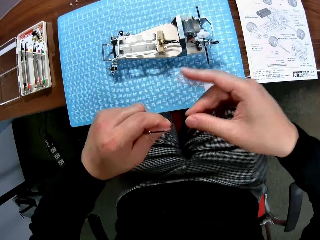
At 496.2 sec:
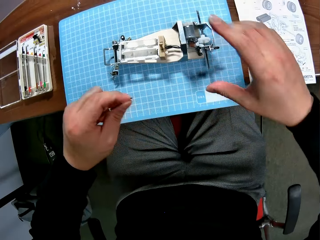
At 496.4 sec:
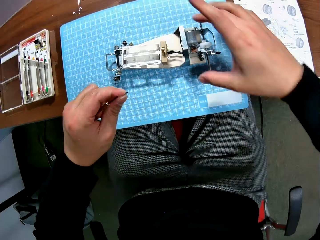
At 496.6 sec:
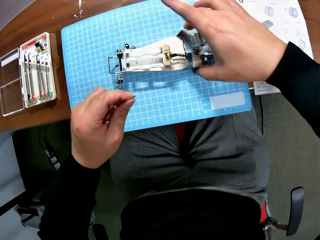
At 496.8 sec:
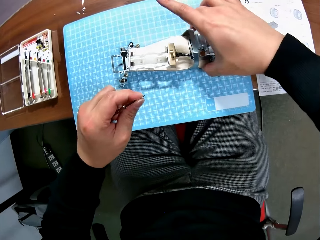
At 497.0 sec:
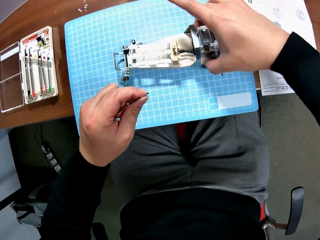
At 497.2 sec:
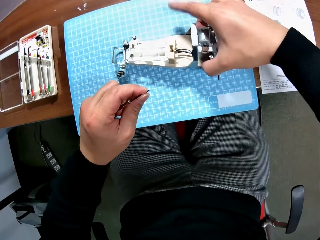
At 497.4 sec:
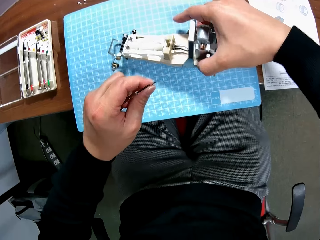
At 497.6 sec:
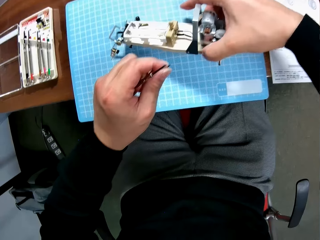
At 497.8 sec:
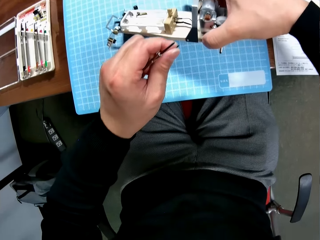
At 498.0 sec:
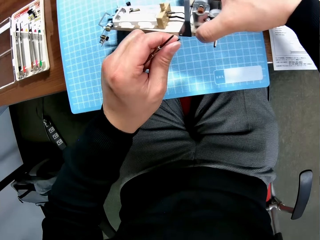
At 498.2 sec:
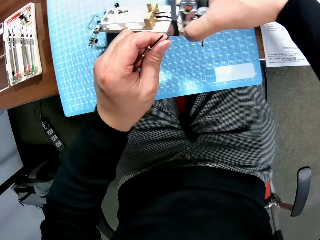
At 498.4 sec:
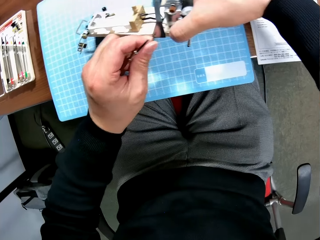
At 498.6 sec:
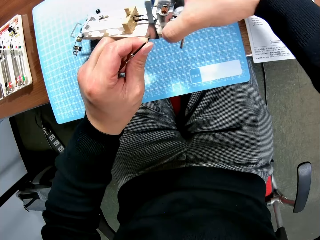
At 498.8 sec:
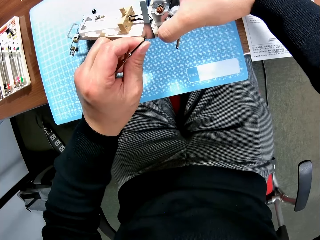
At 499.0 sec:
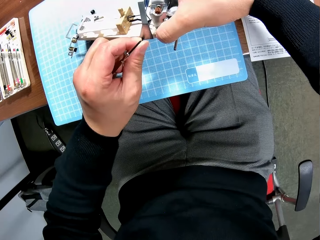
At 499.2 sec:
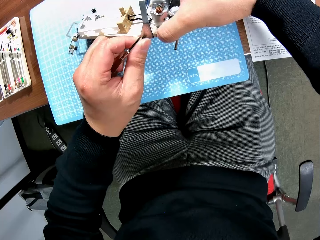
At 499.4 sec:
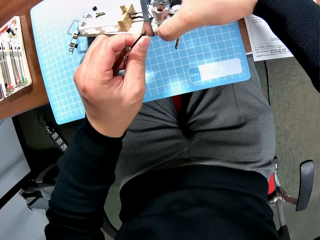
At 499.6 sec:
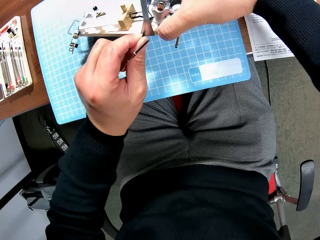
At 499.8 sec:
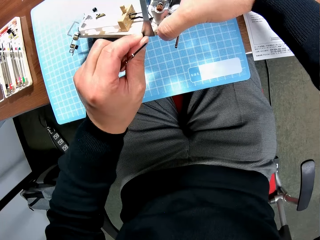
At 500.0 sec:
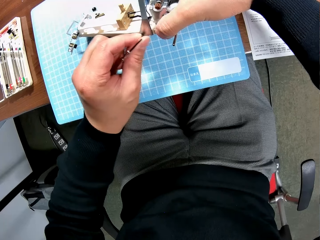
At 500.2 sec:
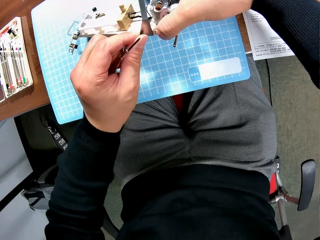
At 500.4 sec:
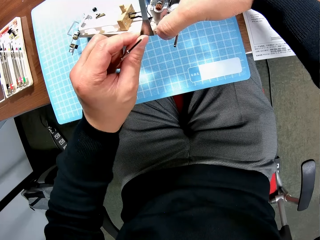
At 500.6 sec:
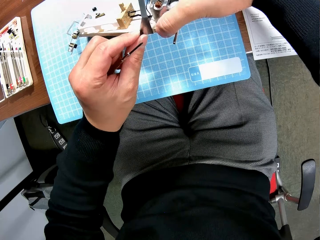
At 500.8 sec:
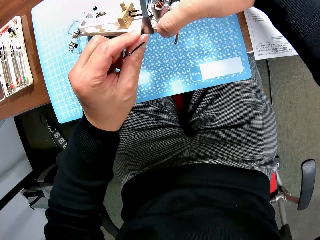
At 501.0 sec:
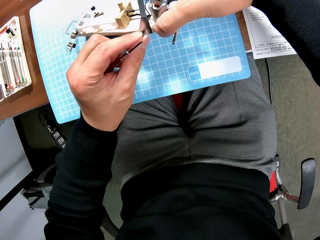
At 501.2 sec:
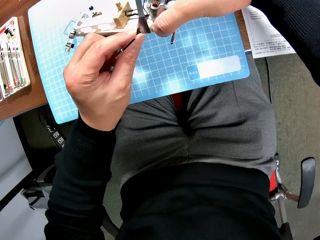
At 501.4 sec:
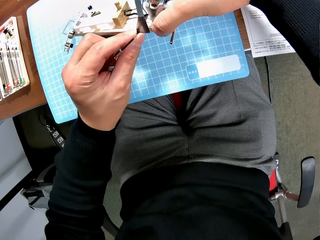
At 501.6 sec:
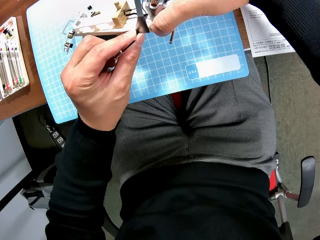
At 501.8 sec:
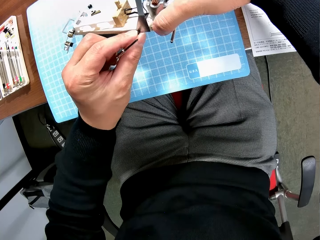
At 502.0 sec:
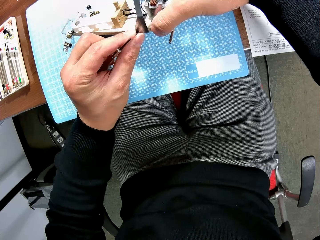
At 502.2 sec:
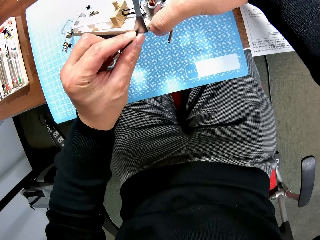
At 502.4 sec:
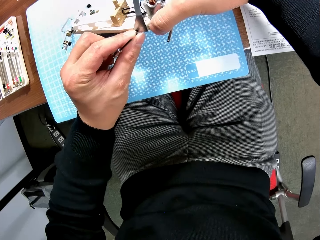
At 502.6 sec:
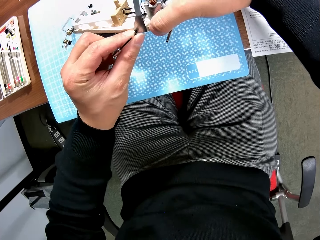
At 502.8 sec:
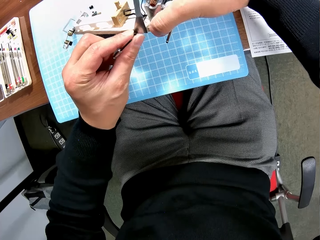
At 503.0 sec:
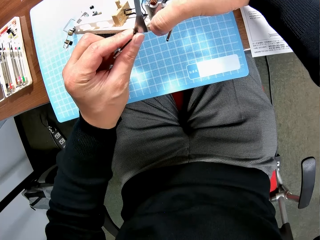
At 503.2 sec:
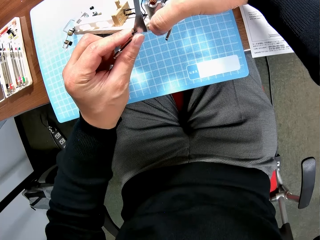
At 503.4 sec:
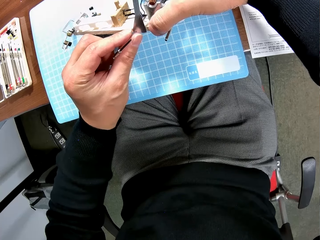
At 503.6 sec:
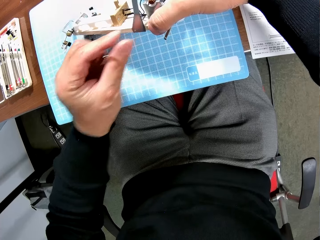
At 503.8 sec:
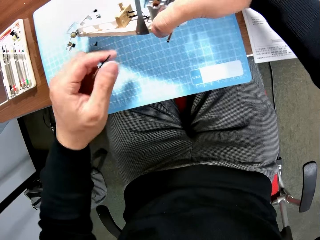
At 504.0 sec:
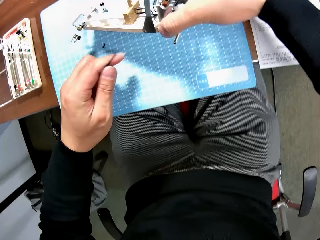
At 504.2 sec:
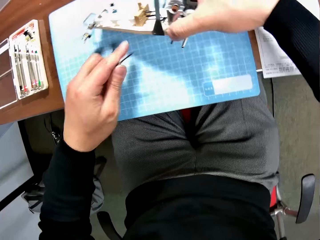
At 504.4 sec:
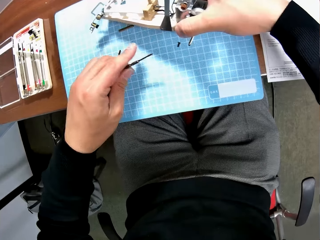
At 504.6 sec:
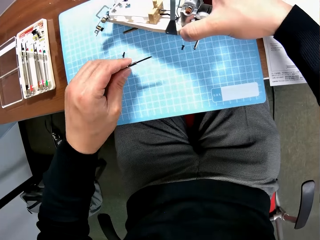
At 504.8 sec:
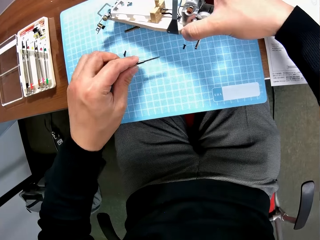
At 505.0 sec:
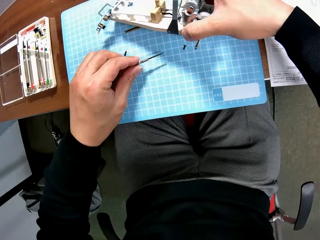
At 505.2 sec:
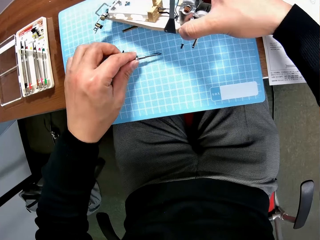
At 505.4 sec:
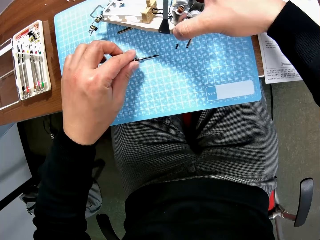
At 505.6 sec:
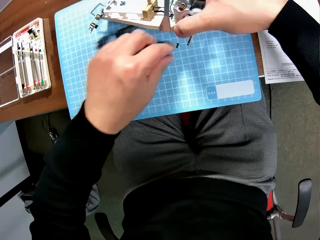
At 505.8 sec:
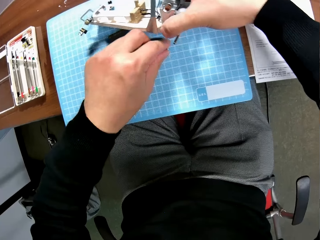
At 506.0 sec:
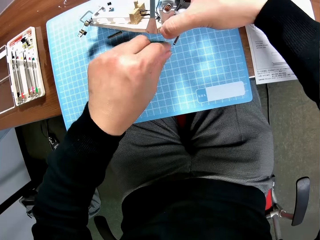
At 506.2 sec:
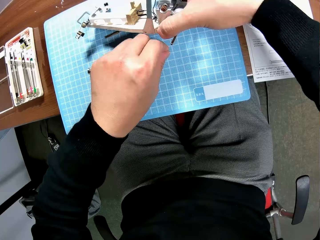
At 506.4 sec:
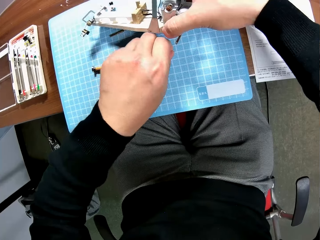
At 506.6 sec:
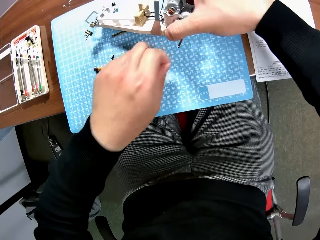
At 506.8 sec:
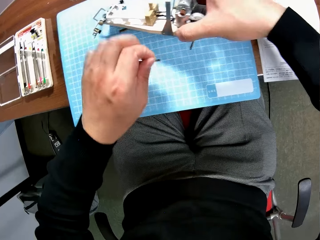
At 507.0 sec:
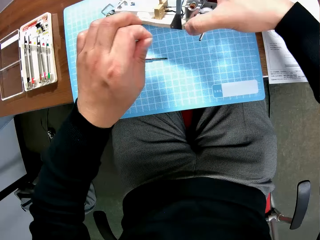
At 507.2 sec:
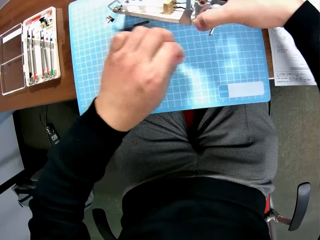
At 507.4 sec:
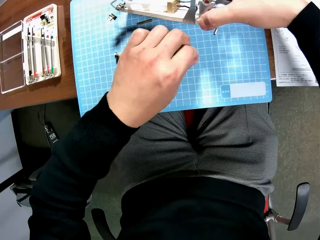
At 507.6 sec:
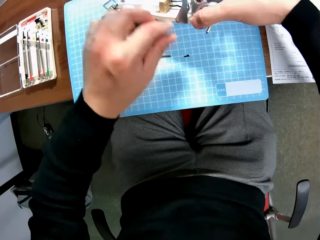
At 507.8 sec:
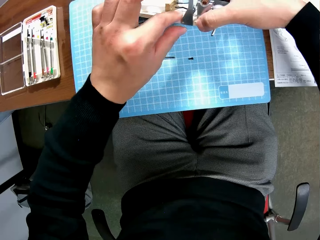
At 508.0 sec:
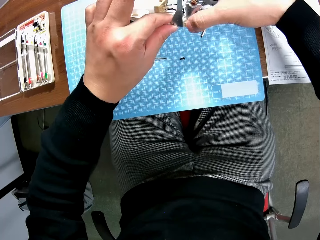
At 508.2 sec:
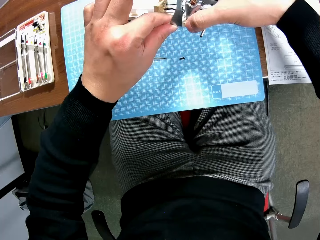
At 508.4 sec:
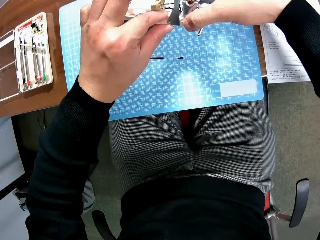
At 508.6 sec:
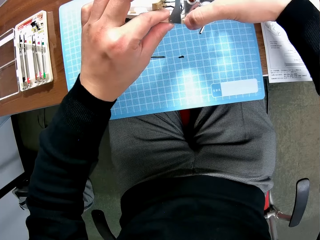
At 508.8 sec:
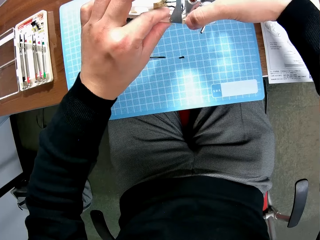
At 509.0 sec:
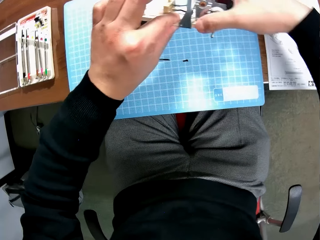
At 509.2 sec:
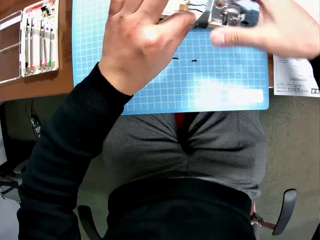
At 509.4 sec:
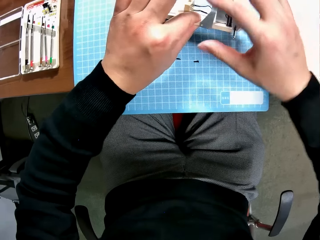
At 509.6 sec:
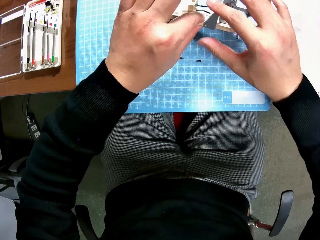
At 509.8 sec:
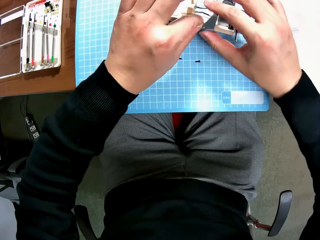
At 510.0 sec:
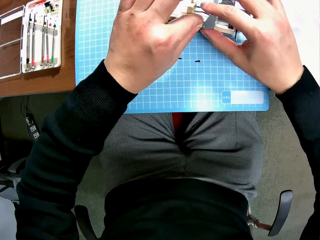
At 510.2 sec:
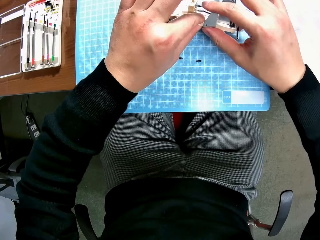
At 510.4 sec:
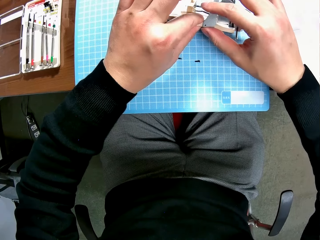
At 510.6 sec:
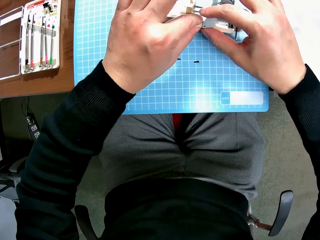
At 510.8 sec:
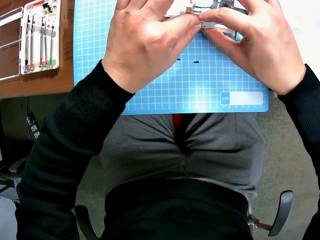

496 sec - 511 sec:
The camera wearer passes the screw to his left hand. He holds the device or toy assembly with his right hand. He puts the screw in the device with his left hand. He puts the second screwdriver on the table. He picks up the screw on the table with his left hand and drops the screw on the table with his left hand. He fixes the spare parts of the assembly. He adjusts the device with his hands.

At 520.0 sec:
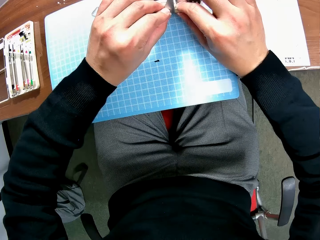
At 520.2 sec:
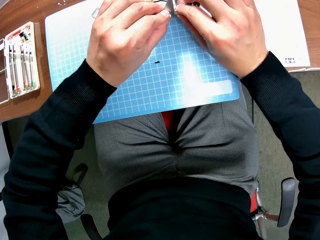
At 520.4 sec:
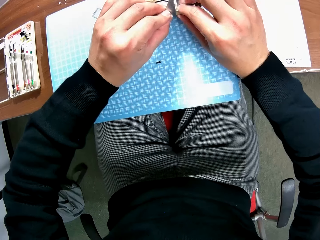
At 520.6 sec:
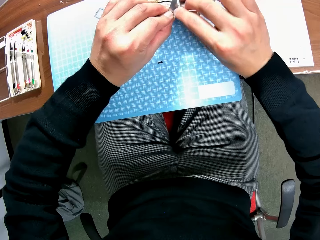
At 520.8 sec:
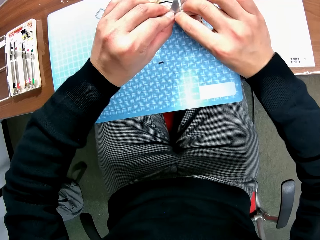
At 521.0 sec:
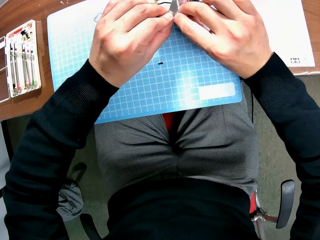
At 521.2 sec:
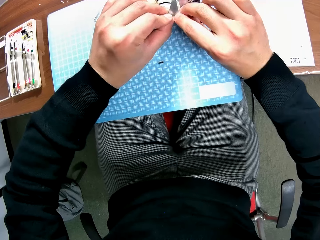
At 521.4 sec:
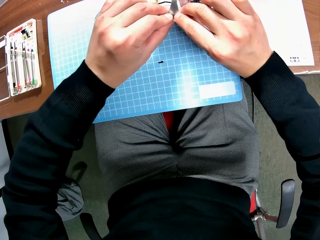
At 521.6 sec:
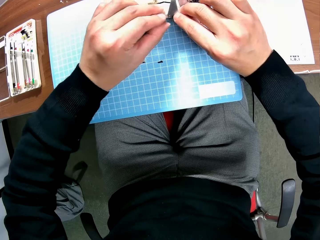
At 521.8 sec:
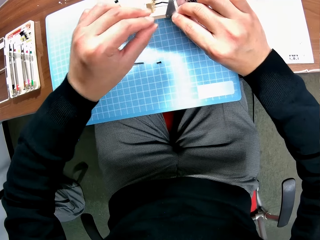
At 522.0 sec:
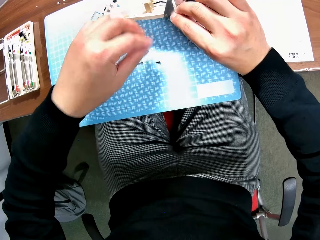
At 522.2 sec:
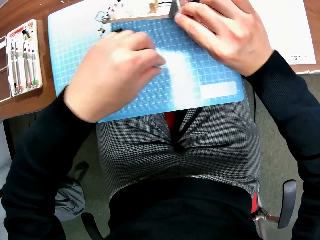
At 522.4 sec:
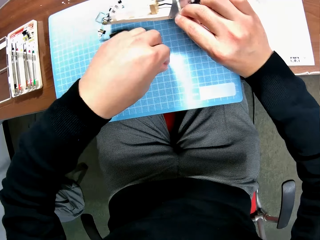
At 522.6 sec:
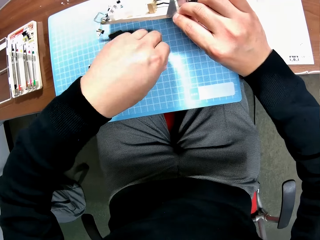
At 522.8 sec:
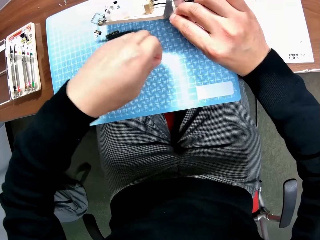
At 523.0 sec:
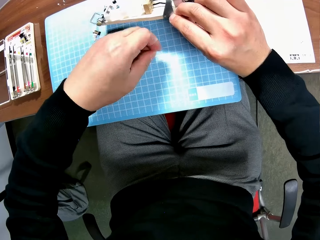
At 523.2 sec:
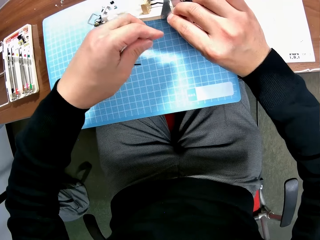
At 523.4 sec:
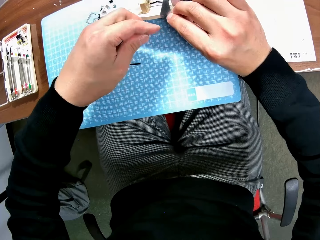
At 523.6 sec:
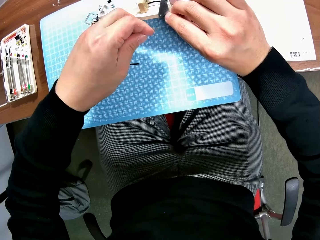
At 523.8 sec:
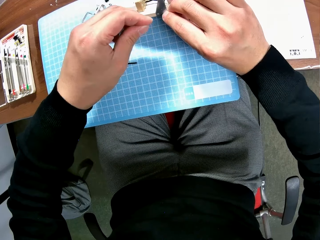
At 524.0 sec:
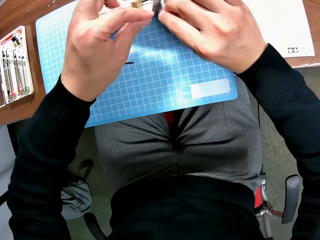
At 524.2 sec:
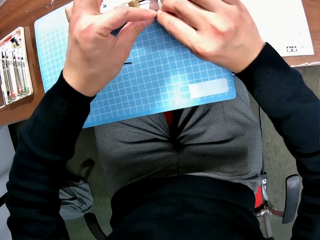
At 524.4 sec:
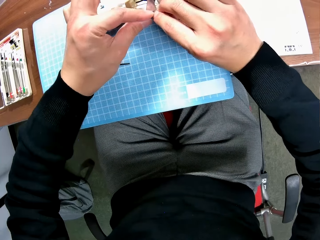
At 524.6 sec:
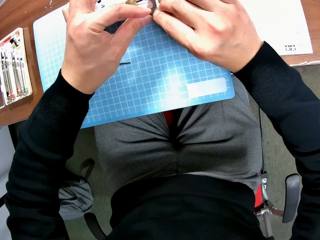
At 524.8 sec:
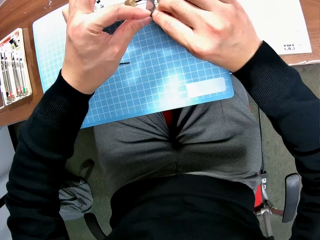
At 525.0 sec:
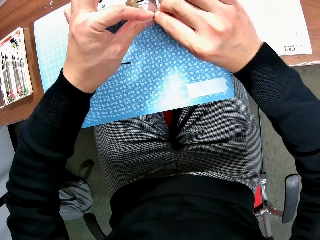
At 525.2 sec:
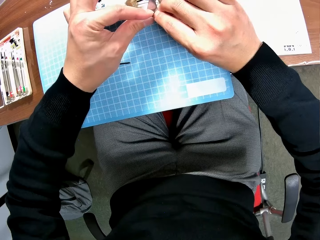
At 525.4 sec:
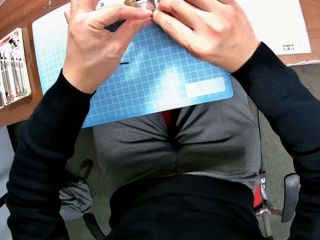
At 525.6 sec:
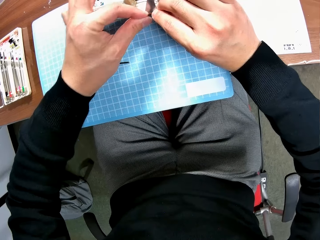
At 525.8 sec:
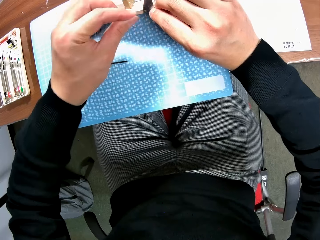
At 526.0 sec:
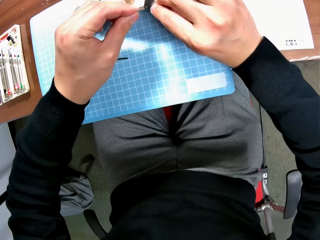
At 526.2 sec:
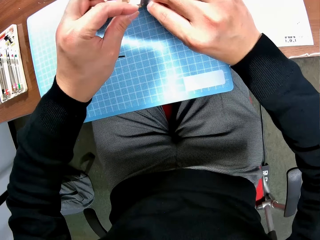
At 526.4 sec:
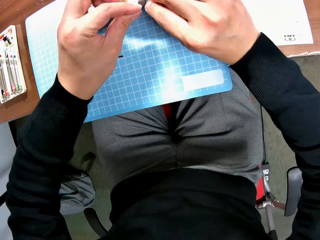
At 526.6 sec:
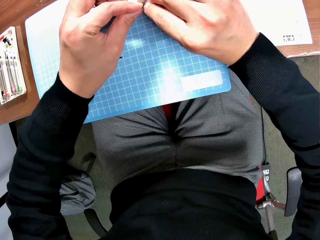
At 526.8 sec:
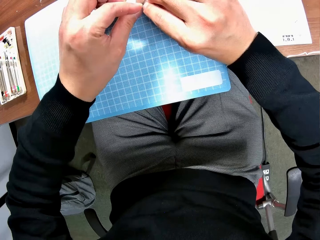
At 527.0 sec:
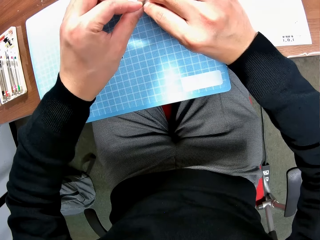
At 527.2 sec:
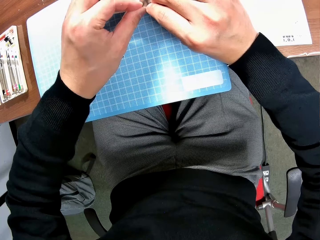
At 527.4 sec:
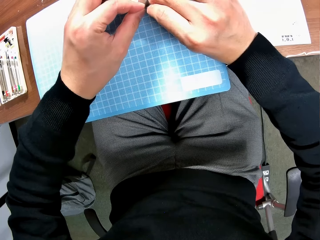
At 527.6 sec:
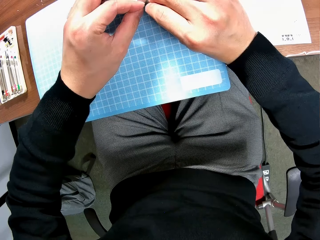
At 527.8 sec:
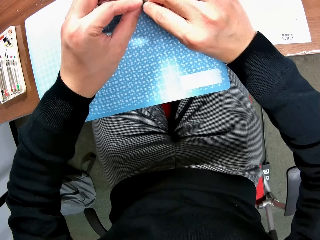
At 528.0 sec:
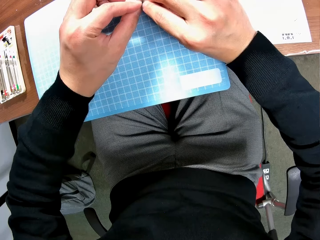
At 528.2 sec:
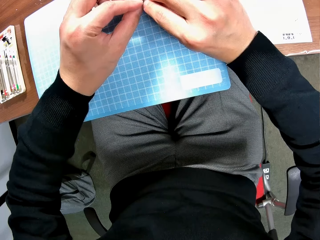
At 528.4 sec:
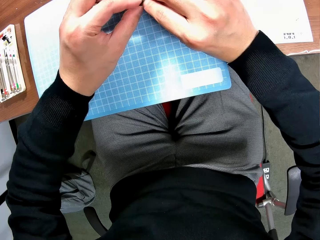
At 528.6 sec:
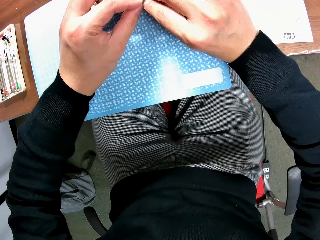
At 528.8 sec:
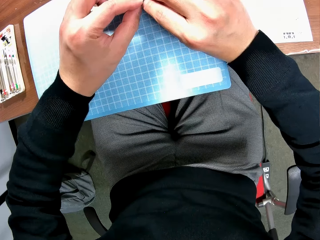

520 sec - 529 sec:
The camera wearer picks up the screw on the table with his left hand and puts the screw in the device with his left hand.
